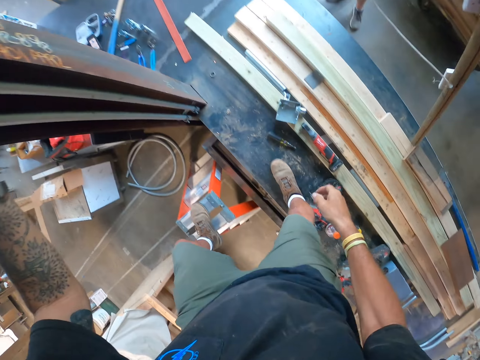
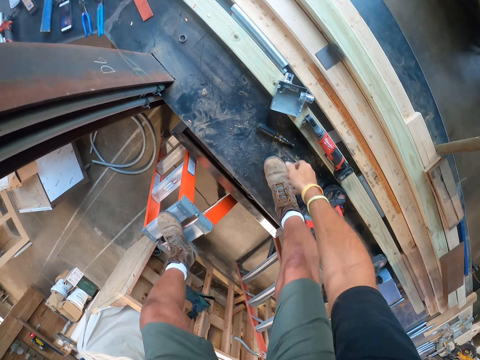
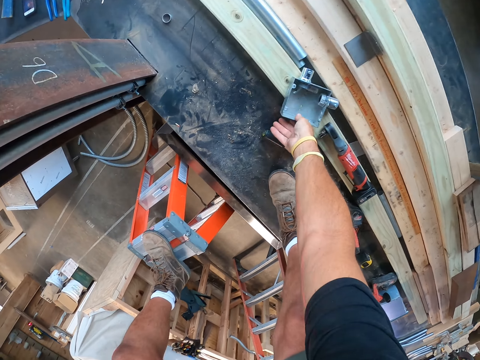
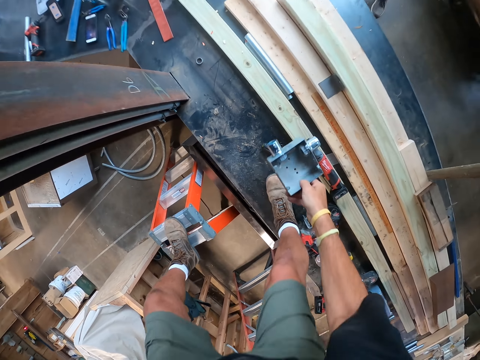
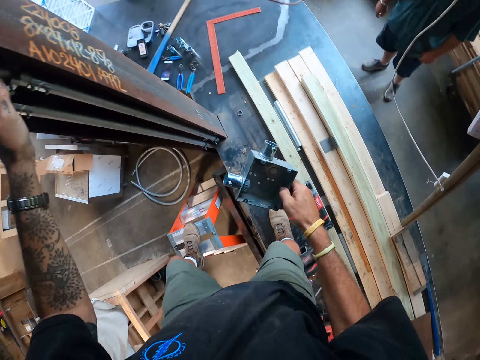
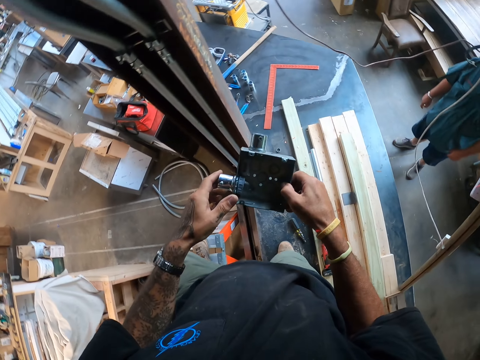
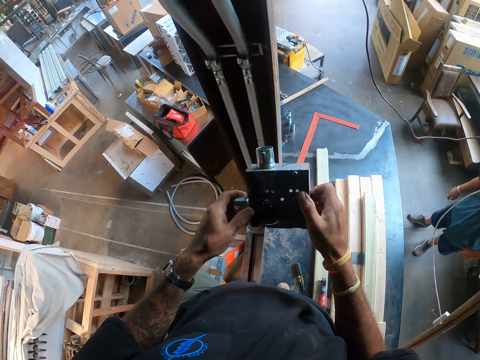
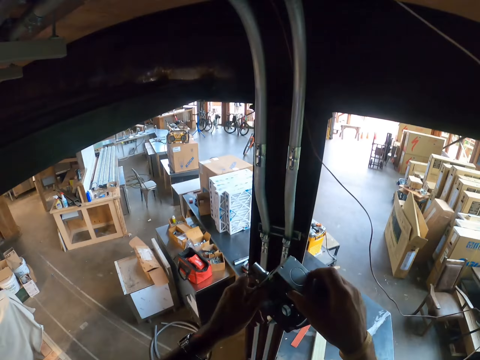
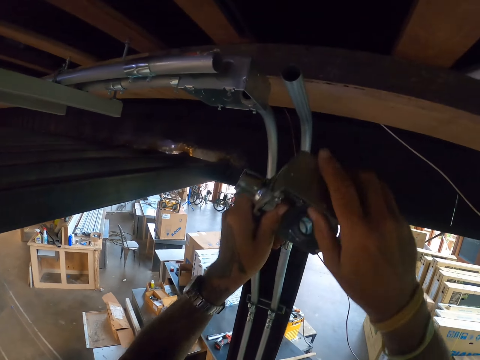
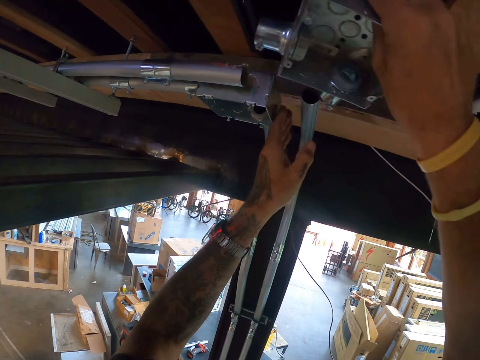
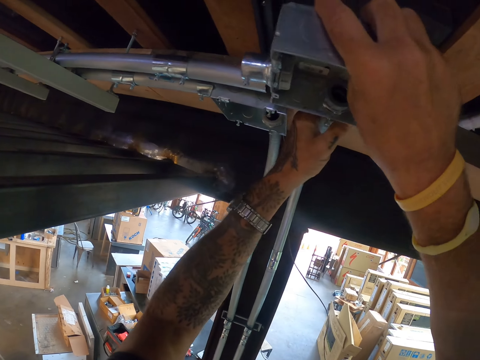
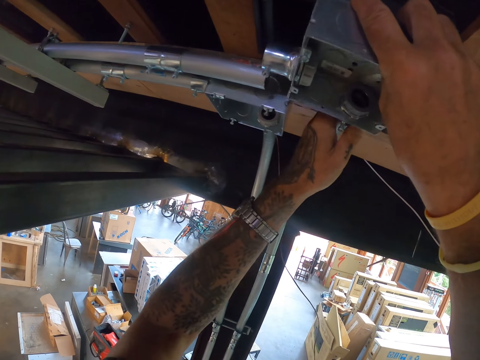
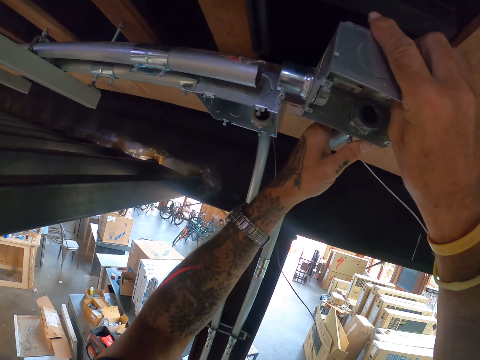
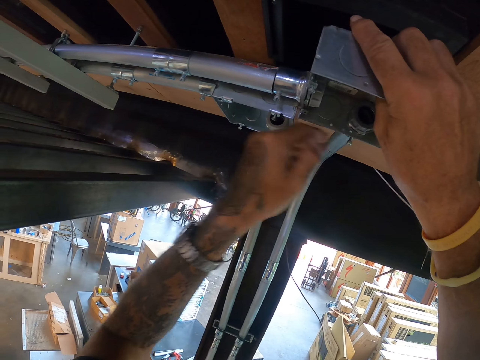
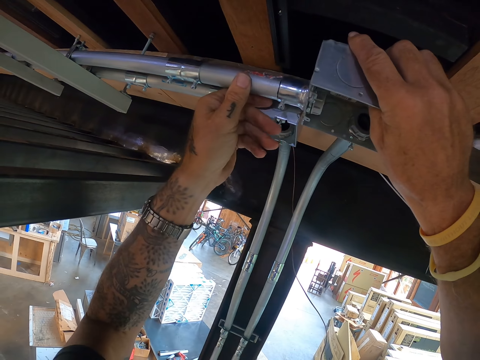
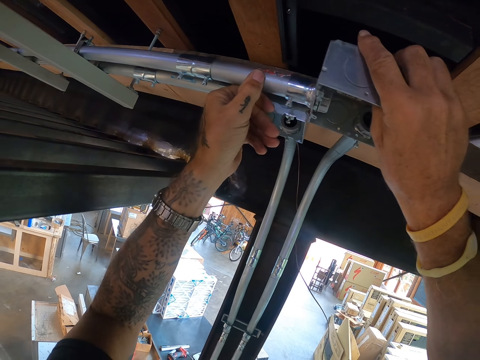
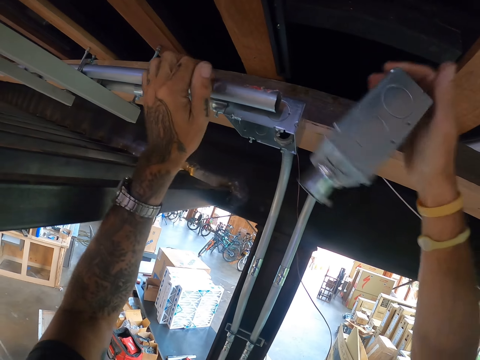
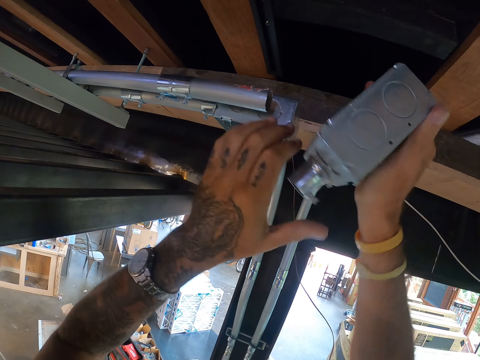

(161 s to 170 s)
The camera wearer picks up the metal box joint. They fix the box metal joint to the pipes.

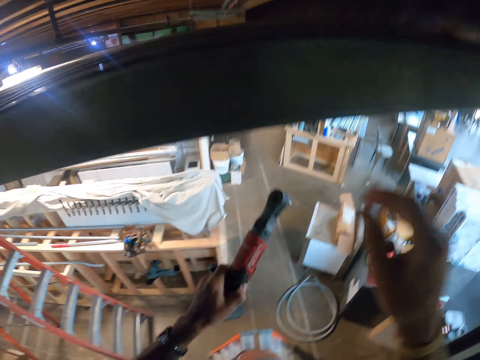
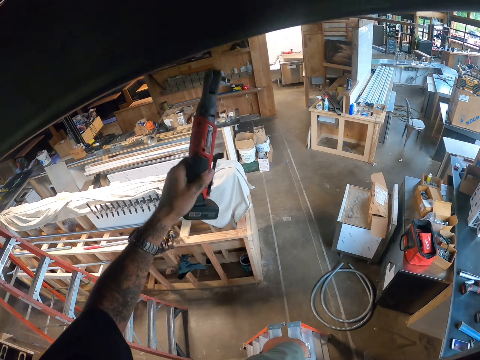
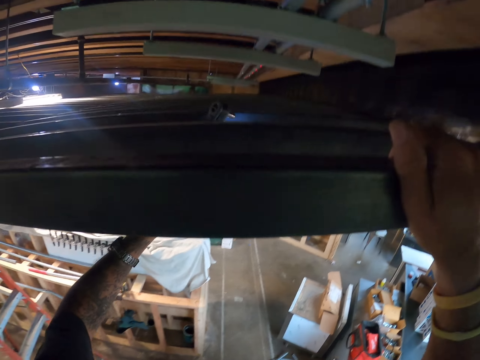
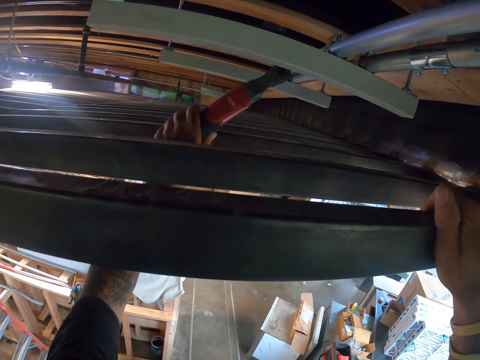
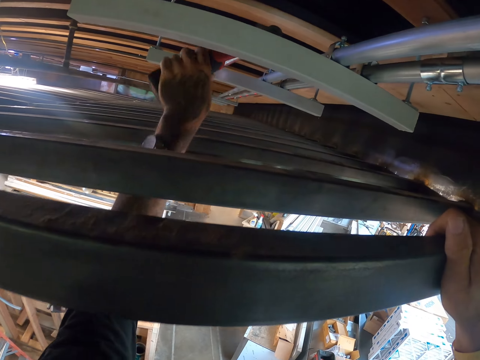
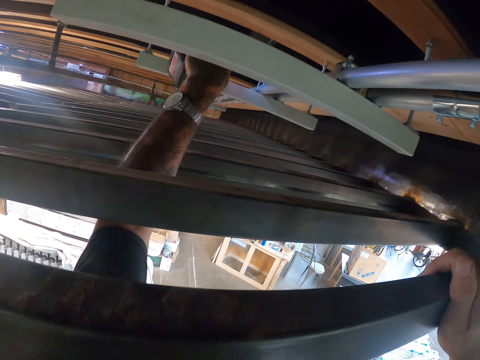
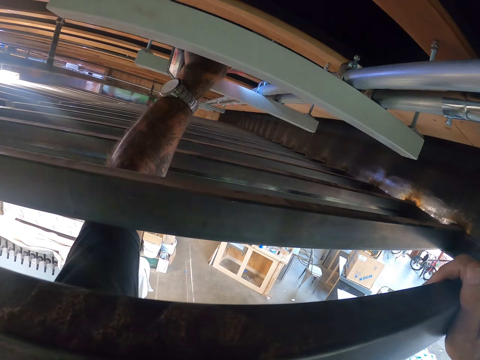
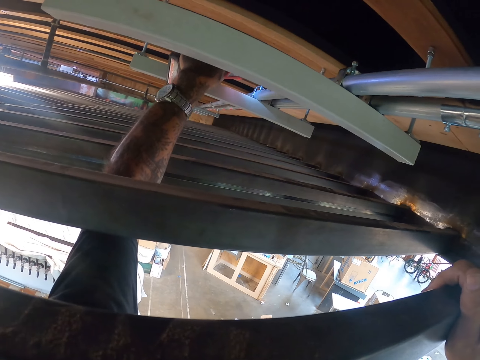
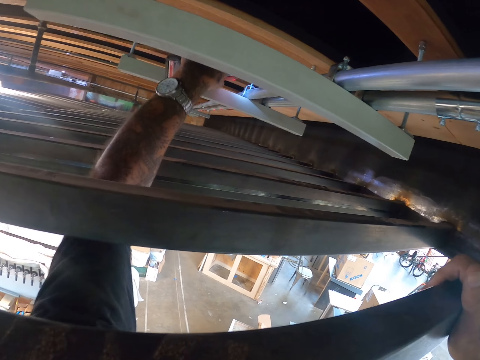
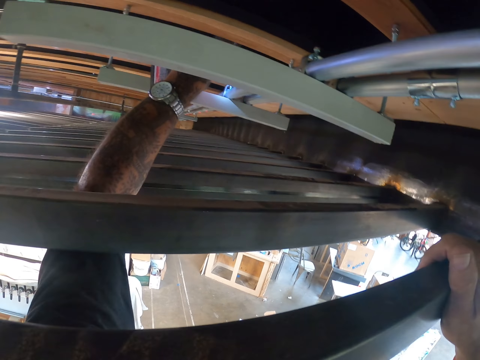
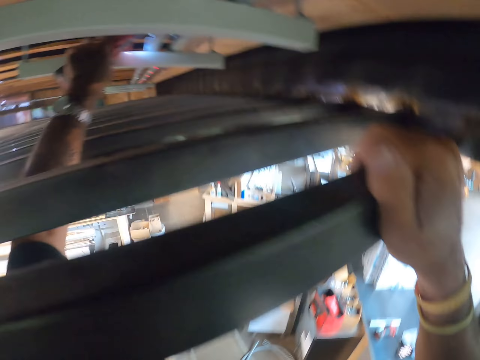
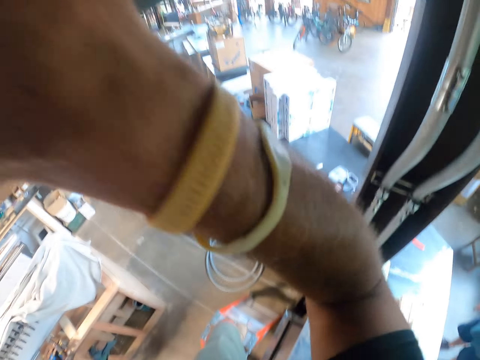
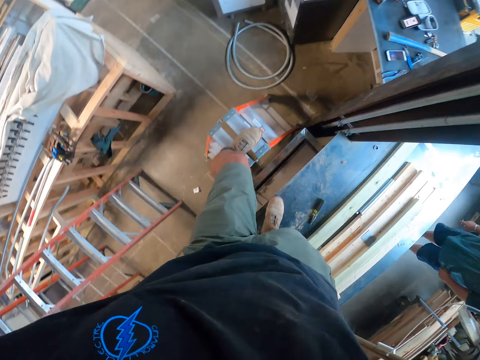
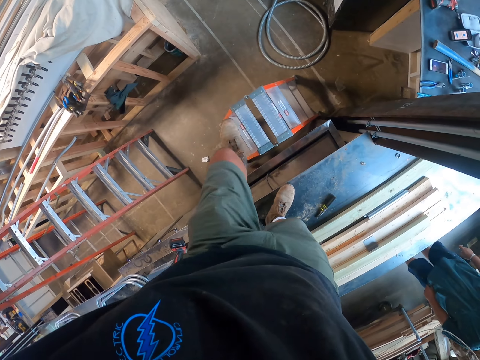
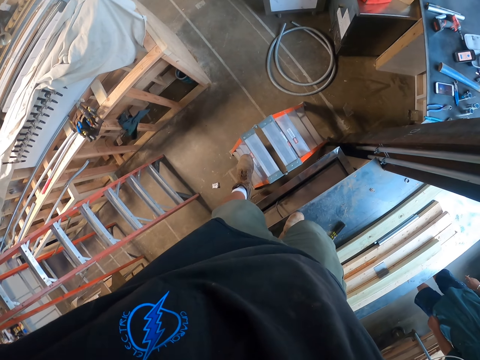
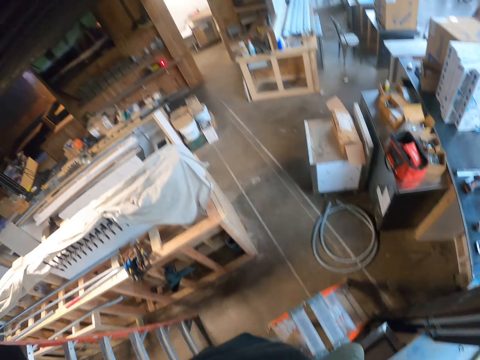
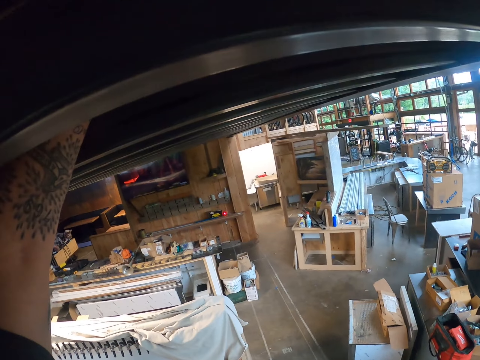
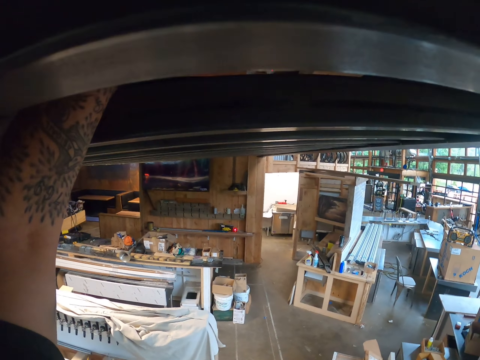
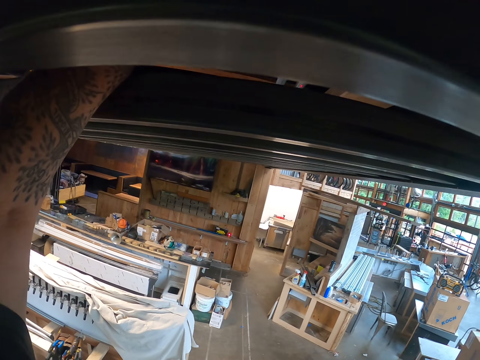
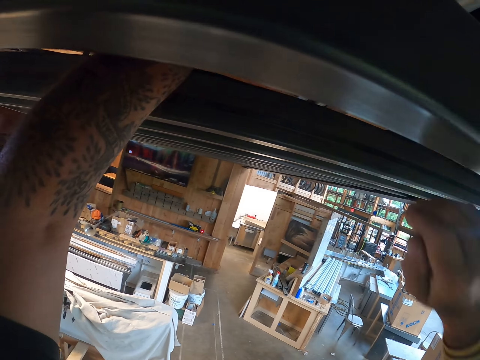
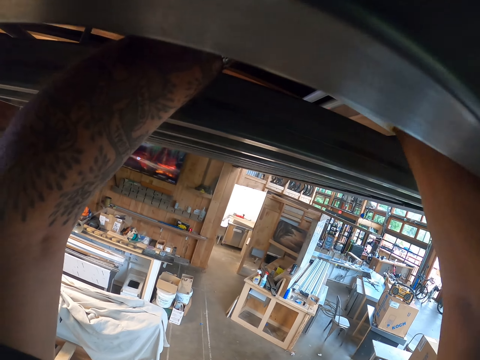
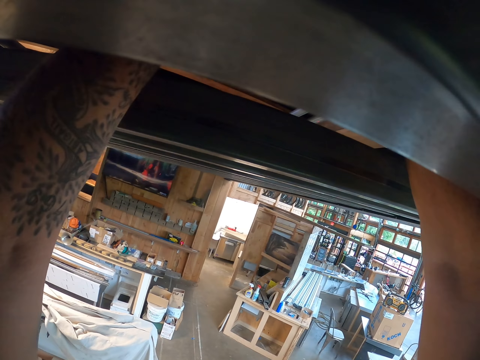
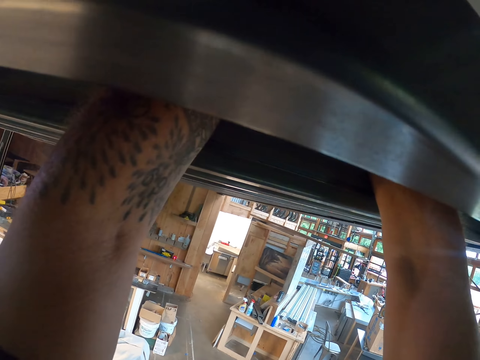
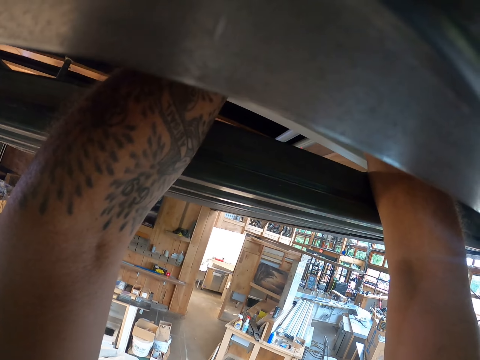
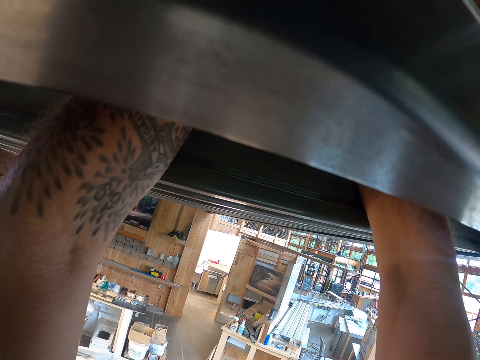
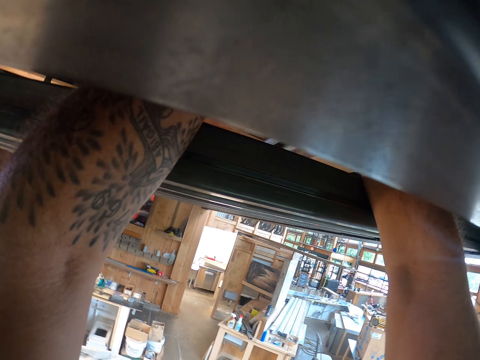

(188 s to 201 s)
The camera wearer tightens the screw with the screwdriver machine. They tighten the screw with the screwdriver machine again.

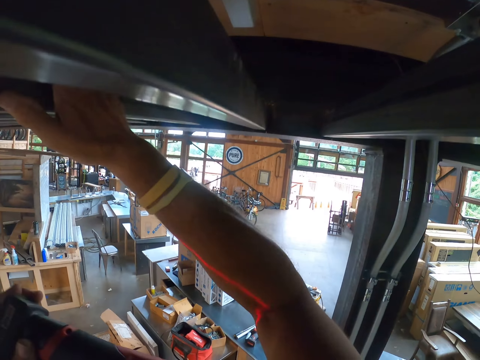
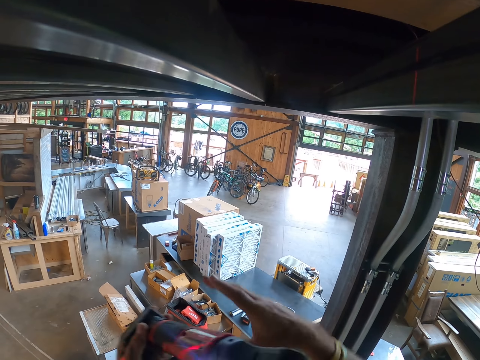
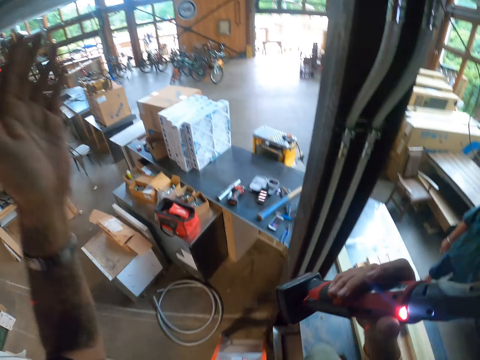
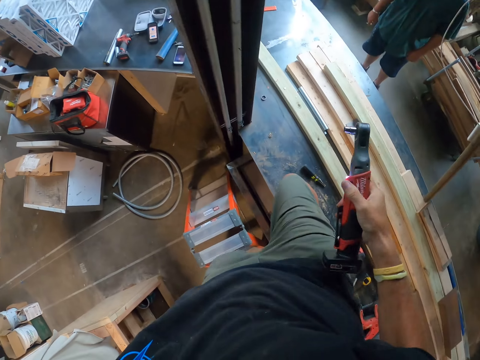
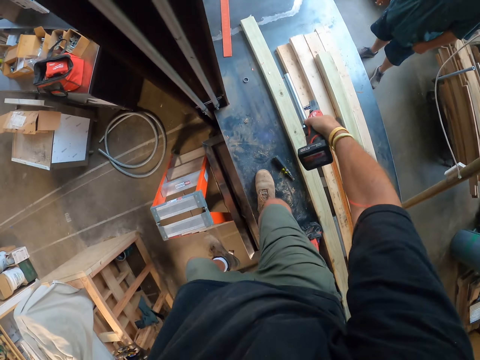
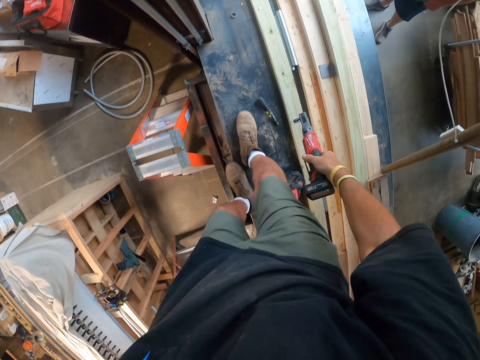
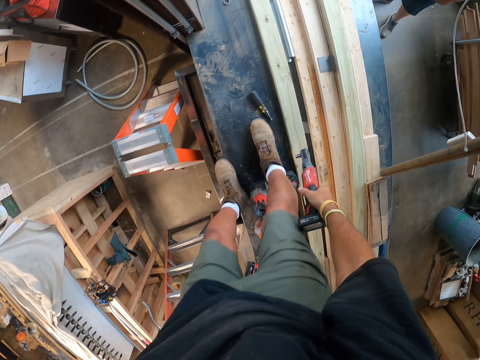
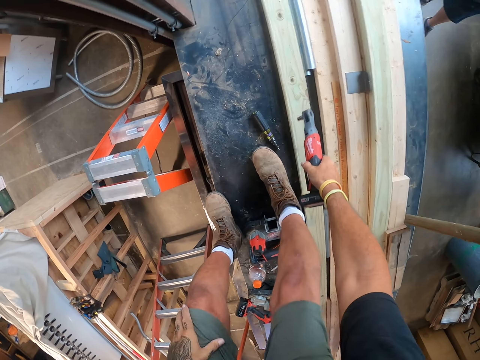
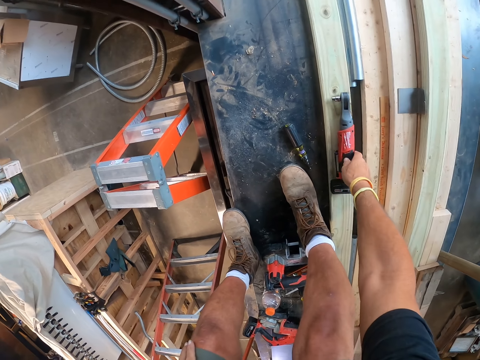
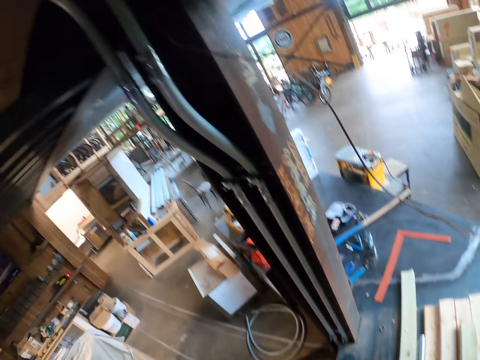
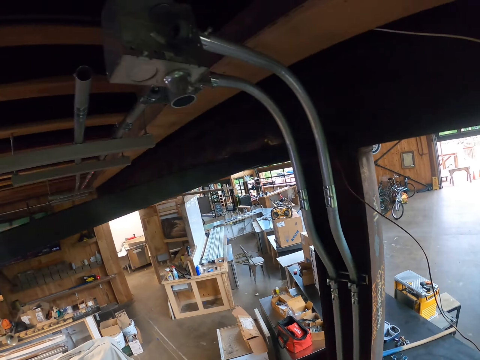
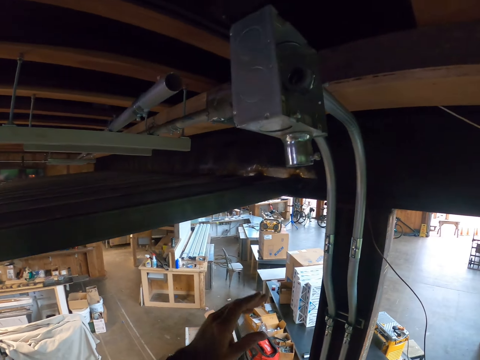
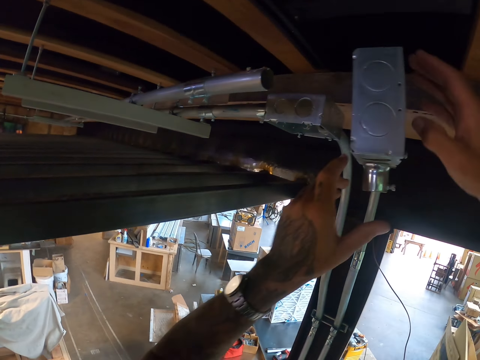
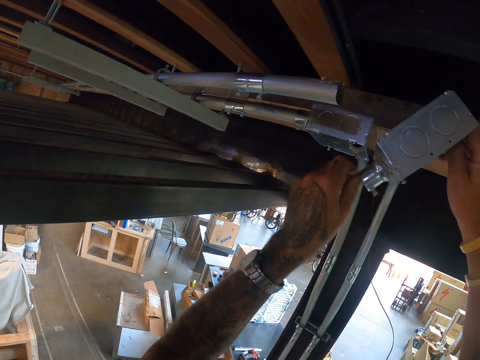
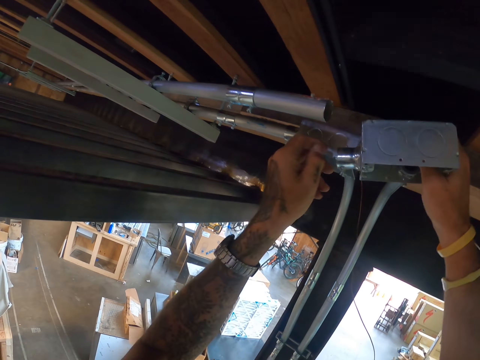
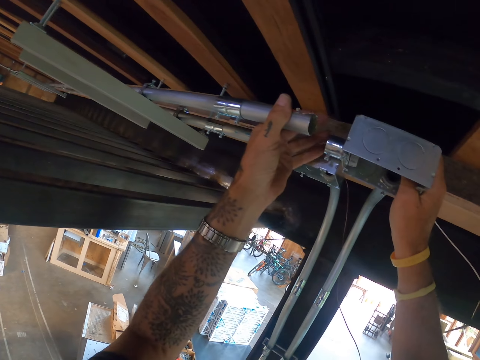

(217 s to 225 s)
A man stands in the warehouse. The camera wearer puts the screwdriver machine on the surface. They put the pipe cutter down. They fix the box metal joint.
